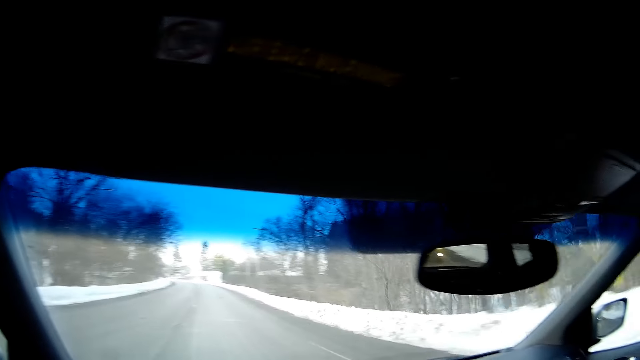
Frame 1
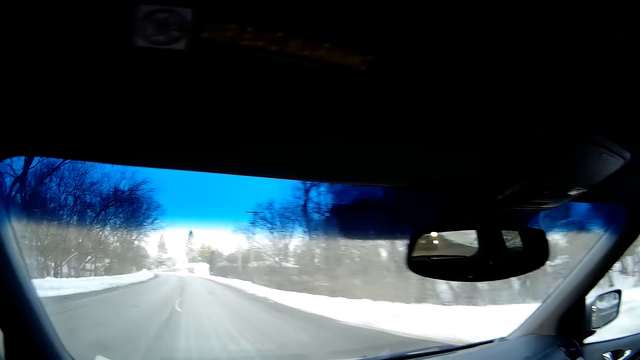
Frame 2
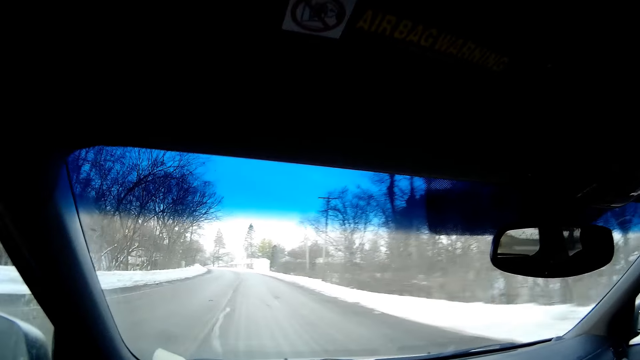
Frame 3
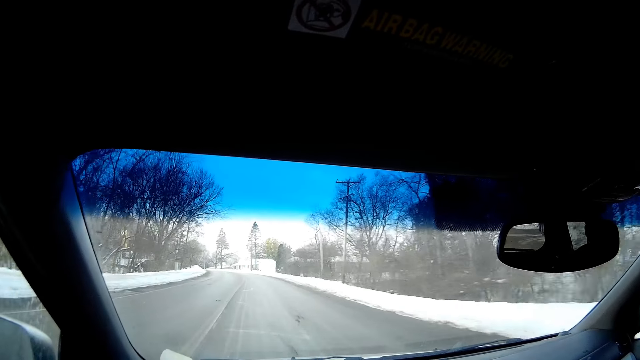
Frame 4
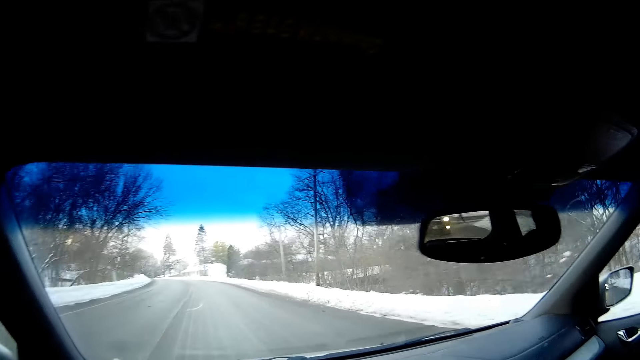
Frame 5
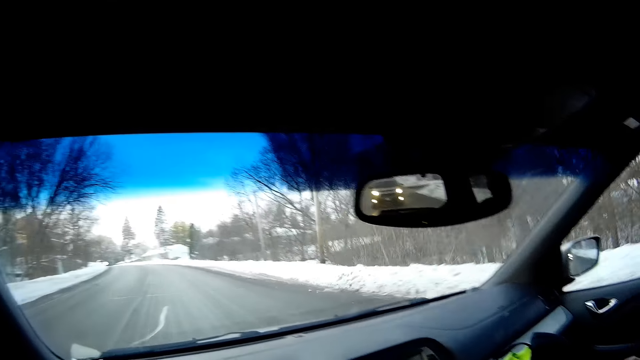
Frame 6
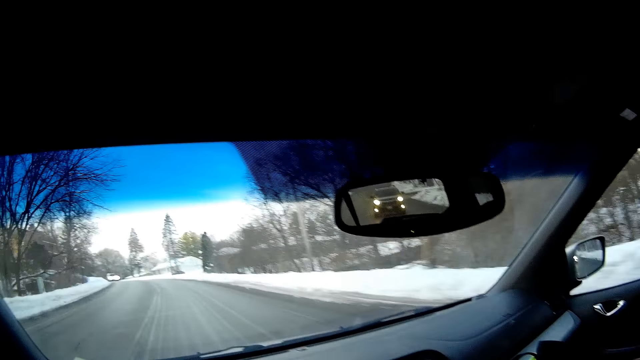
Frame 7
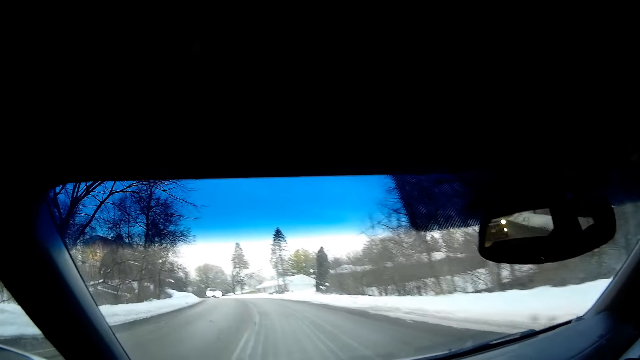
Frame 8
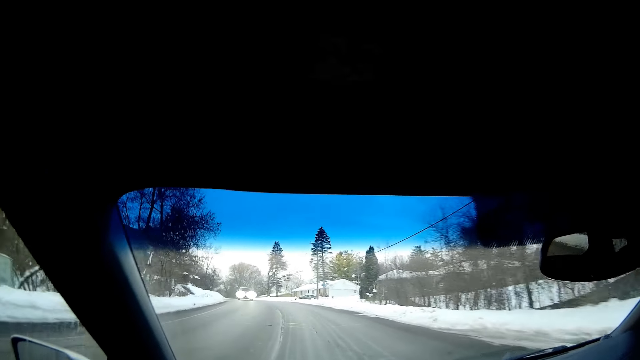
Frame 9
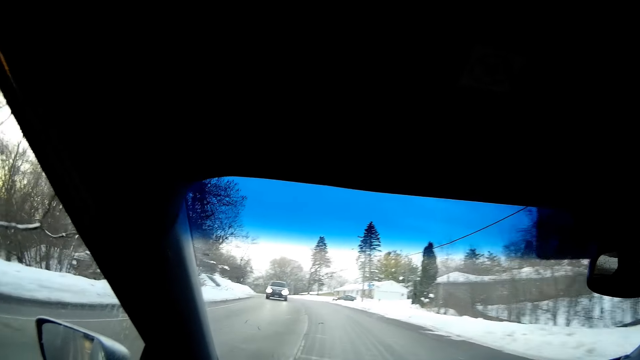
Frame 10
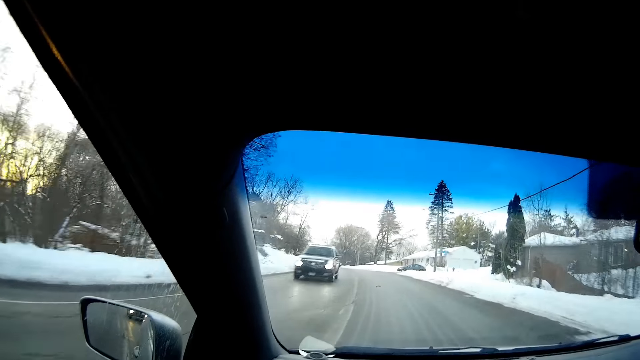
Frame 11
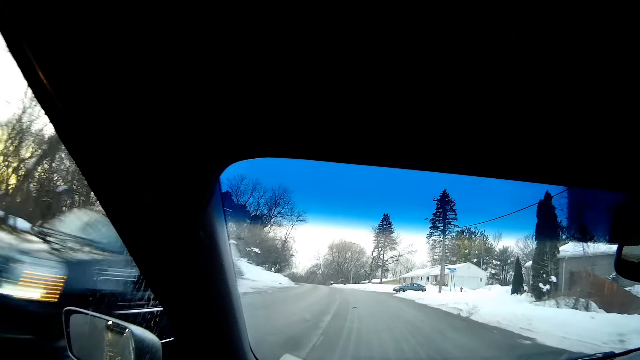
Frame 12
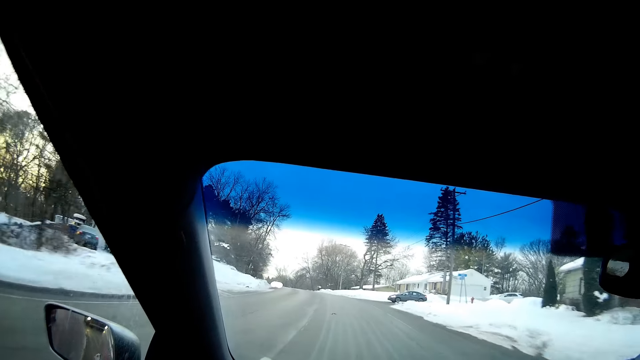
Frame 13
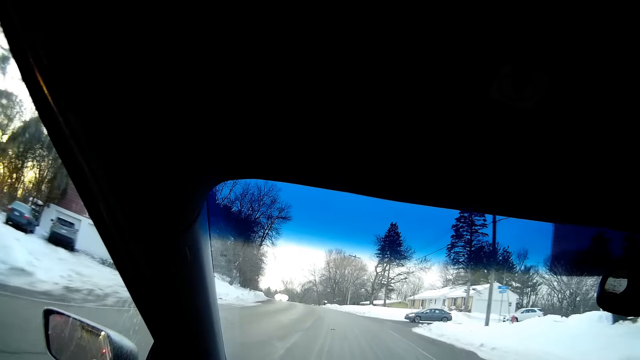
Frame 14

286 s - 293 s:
The camera wearer drives a vehicle.

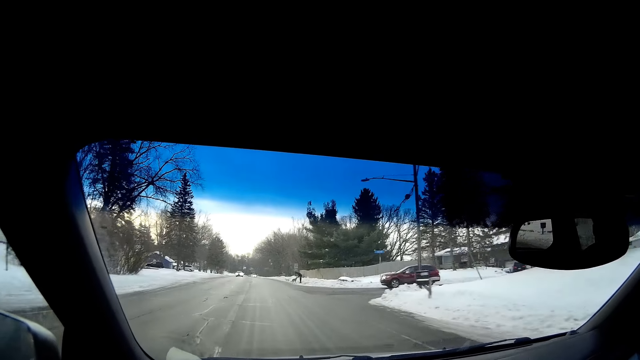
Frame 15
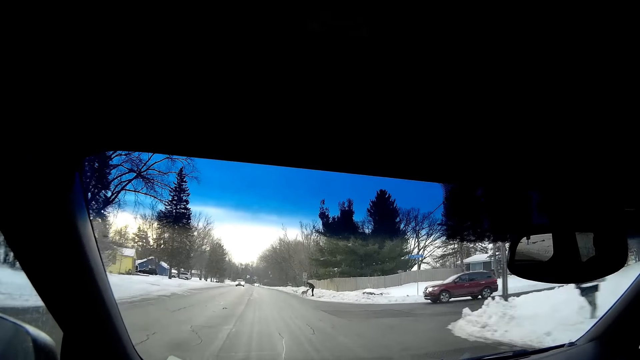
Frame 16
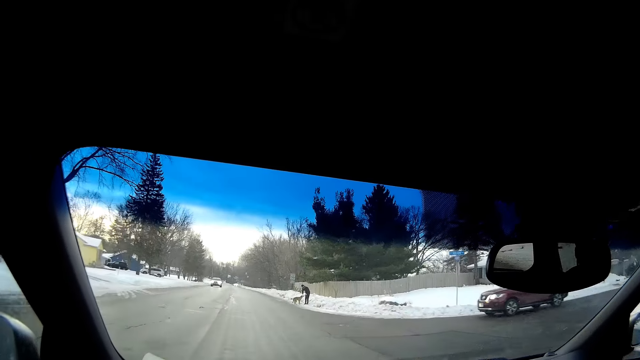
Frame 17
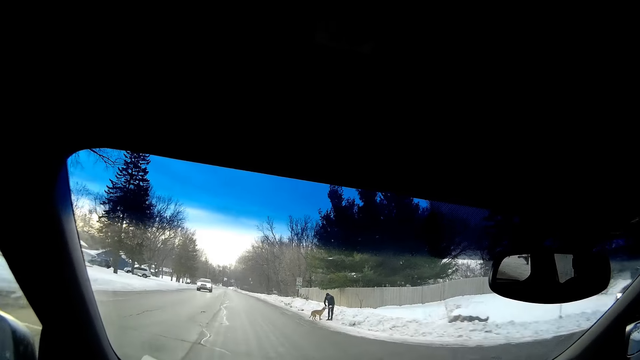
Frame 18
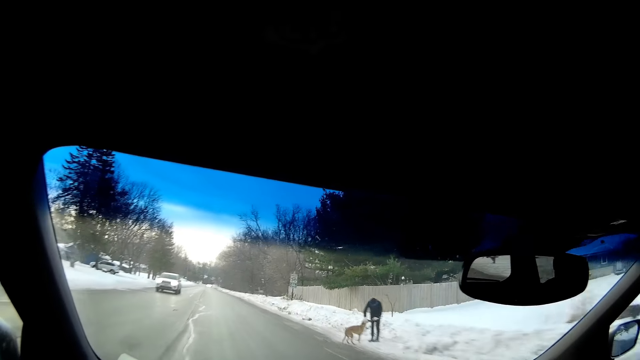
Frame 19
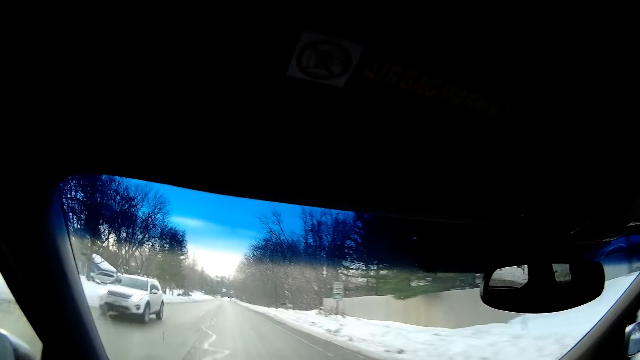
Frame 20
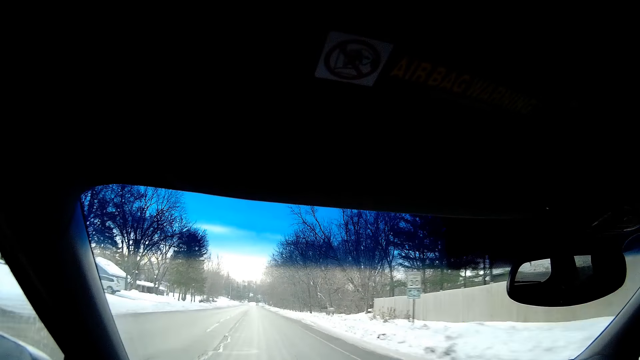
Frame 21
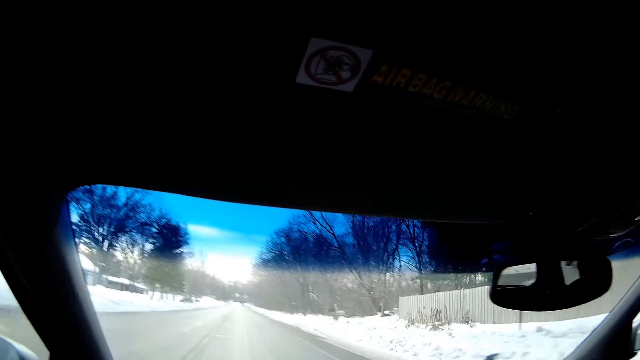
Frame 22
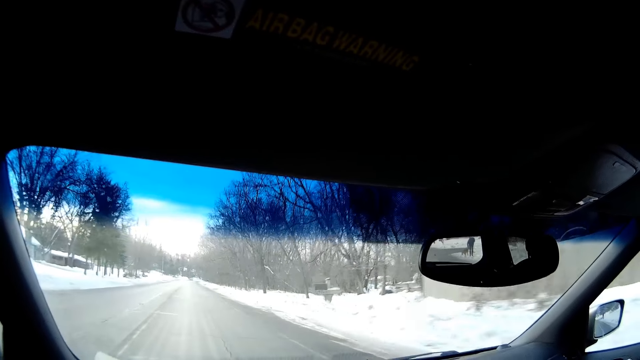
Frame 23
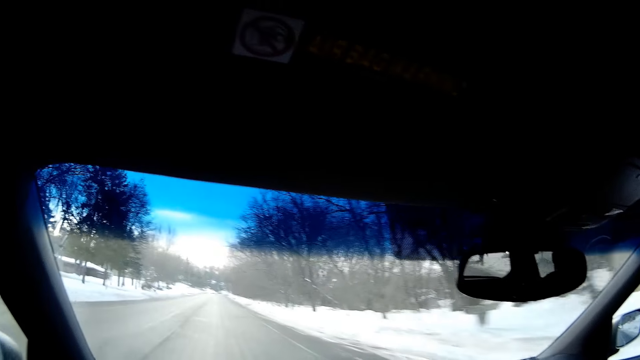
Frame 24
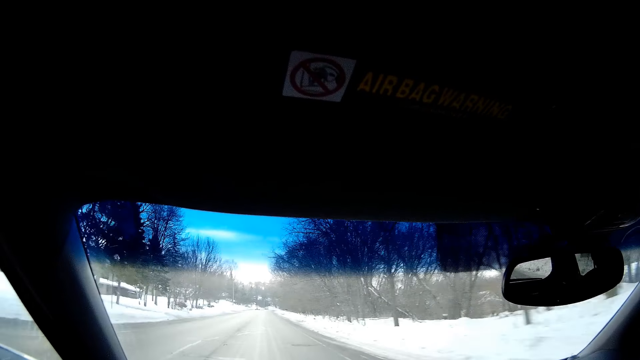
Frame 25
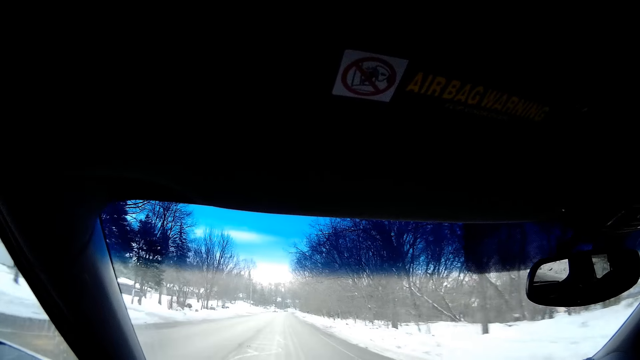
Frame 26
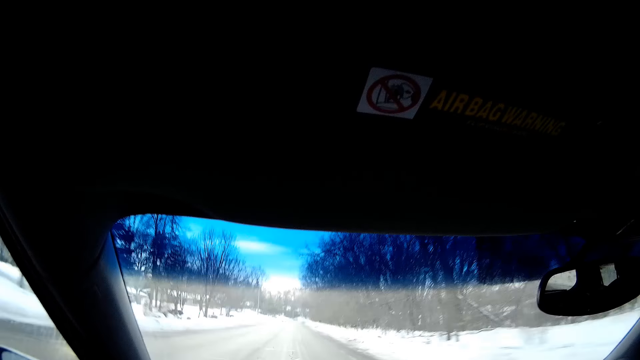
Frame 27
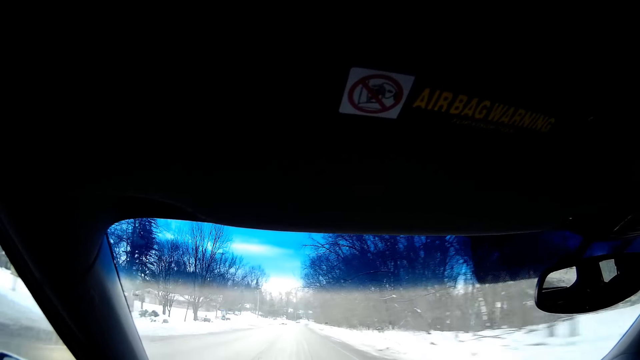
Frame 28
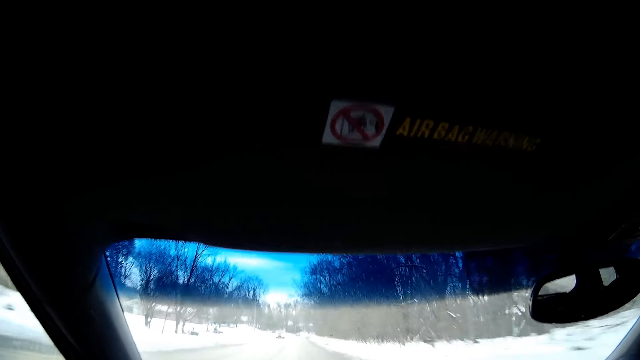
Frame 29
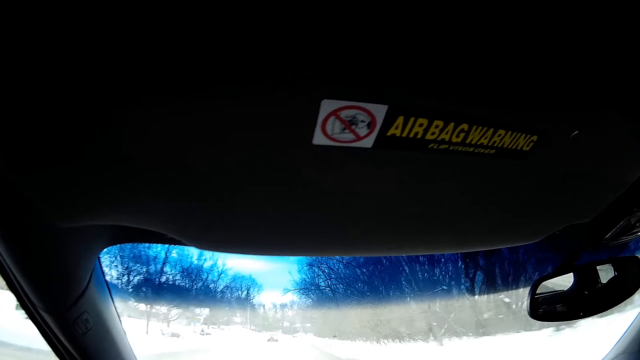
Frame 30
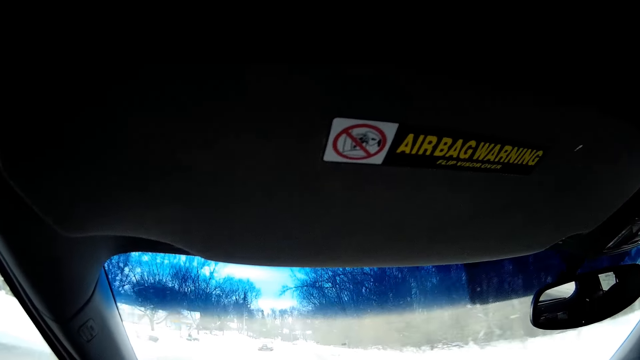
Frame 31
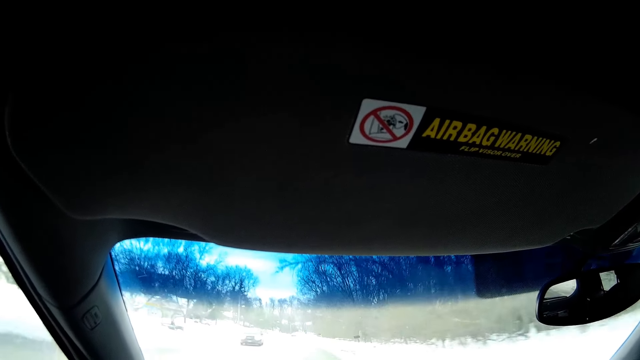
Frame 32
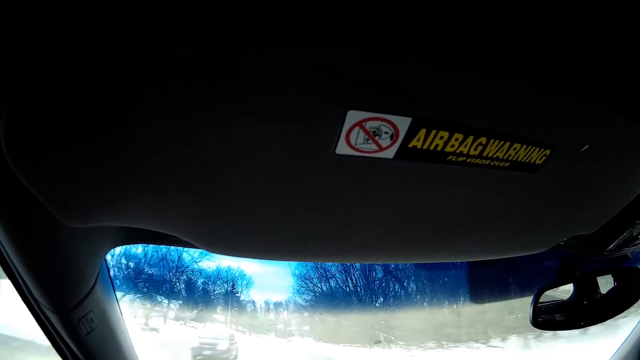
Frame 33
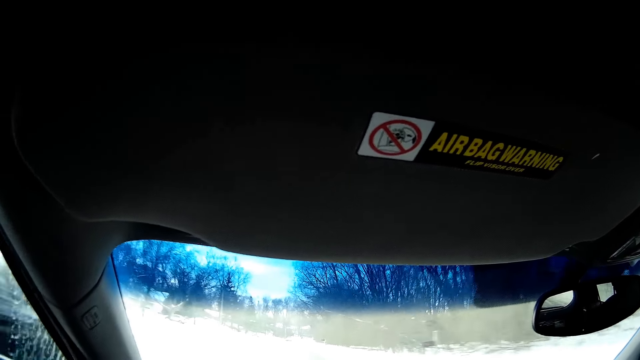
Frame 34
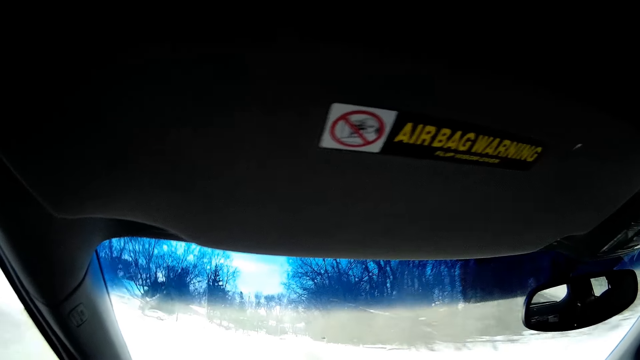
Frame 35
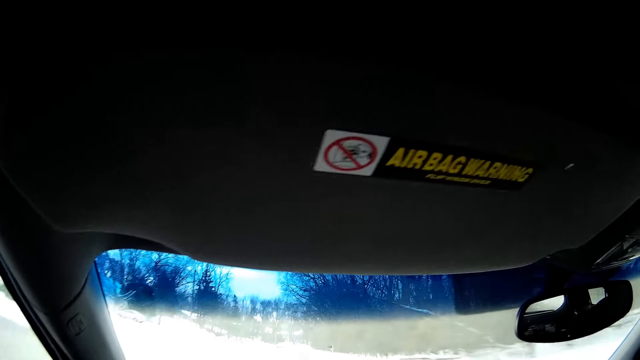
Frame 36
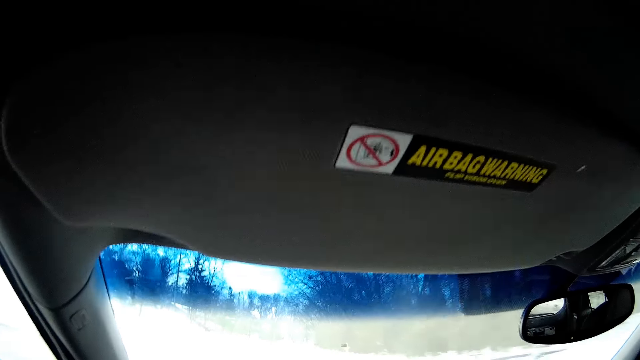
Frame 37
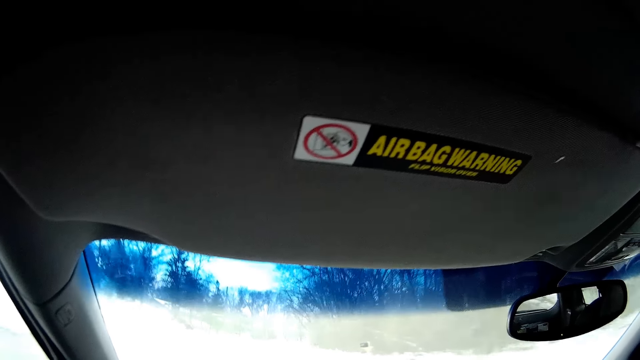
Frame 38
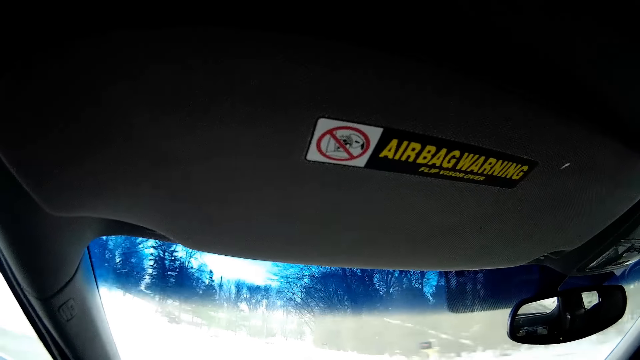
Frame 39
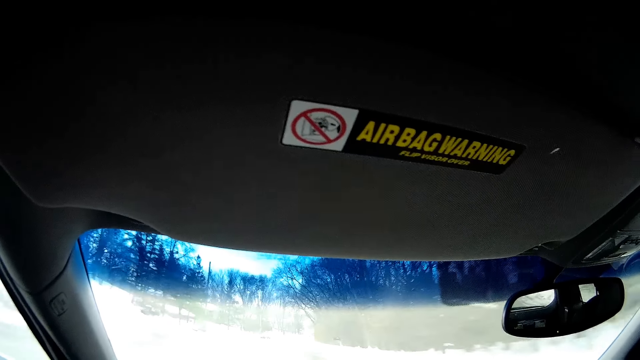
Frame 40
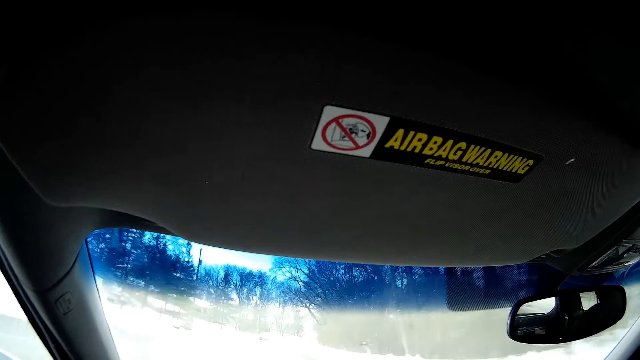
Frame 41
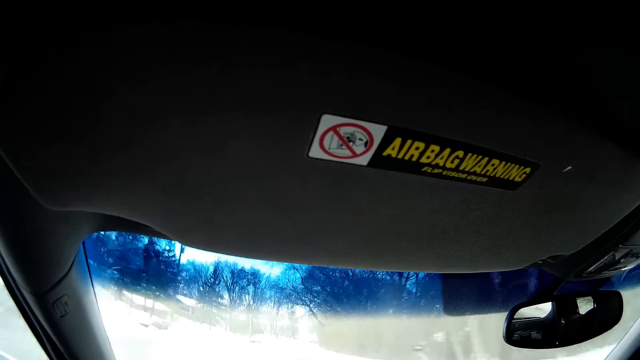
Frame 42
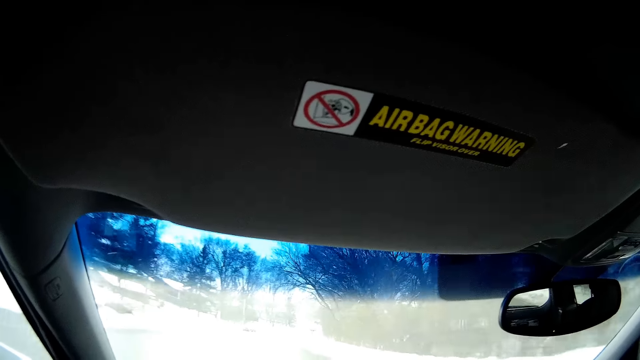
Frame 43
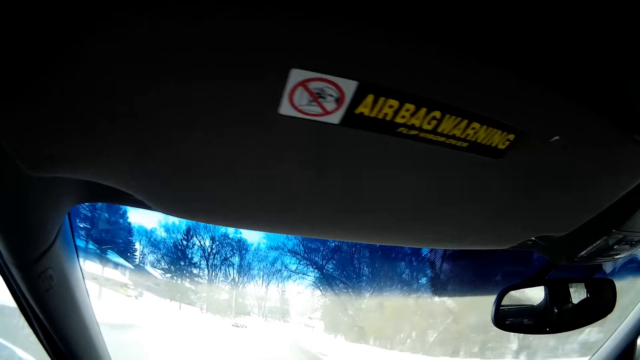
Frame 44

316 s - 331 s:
A person holds a dog beside the road.
